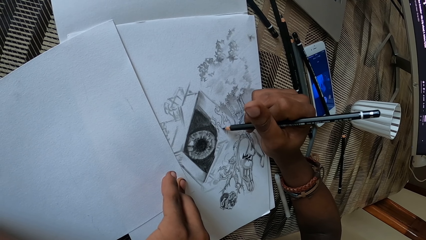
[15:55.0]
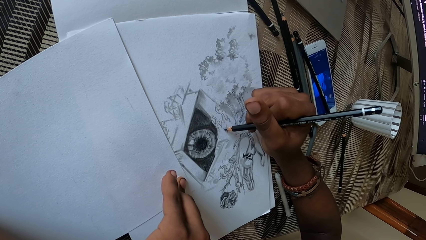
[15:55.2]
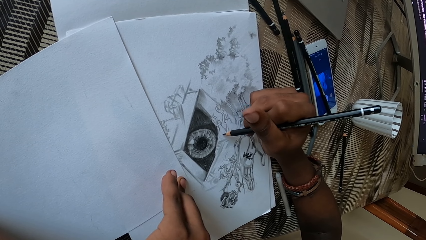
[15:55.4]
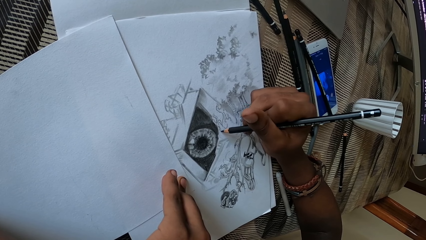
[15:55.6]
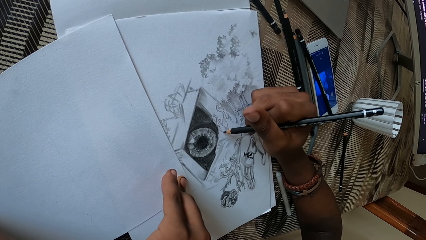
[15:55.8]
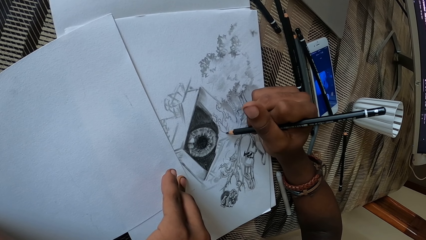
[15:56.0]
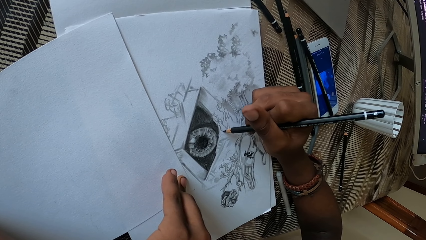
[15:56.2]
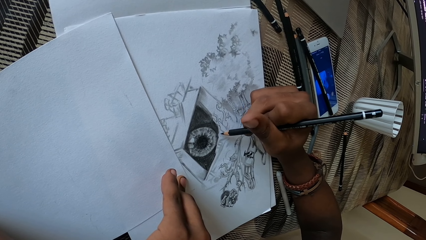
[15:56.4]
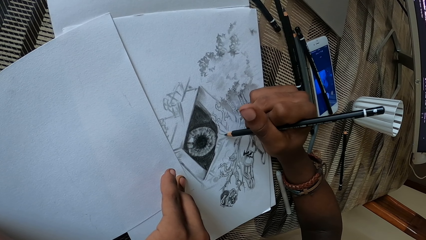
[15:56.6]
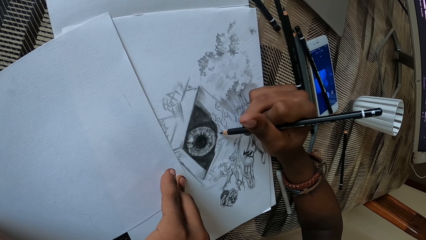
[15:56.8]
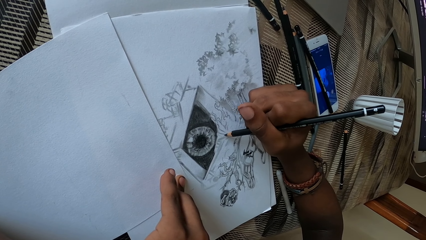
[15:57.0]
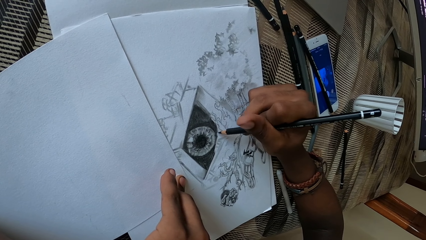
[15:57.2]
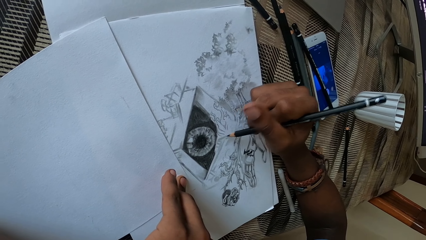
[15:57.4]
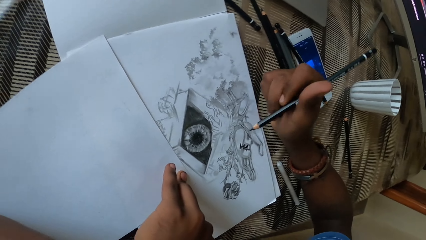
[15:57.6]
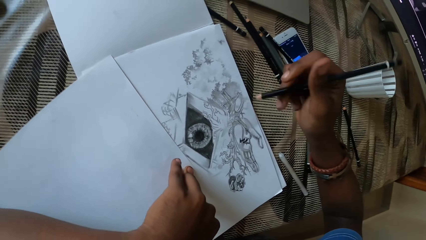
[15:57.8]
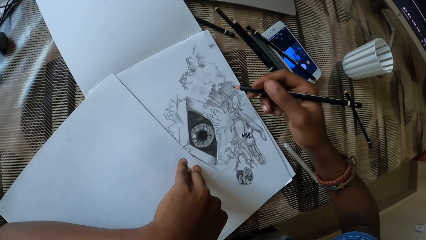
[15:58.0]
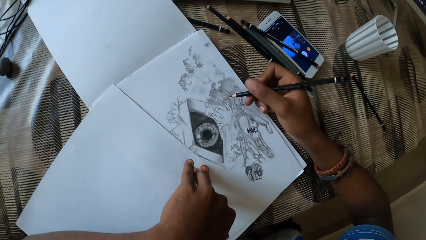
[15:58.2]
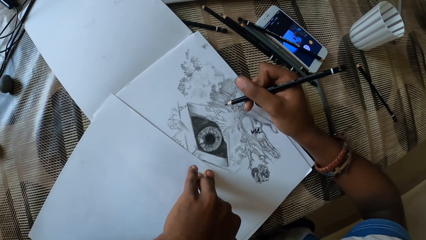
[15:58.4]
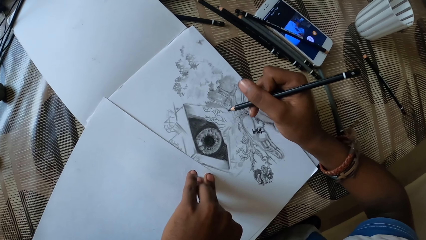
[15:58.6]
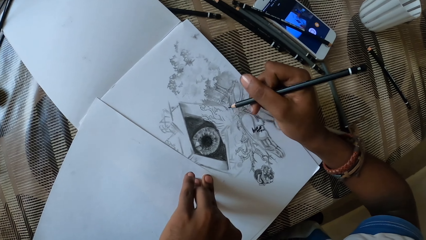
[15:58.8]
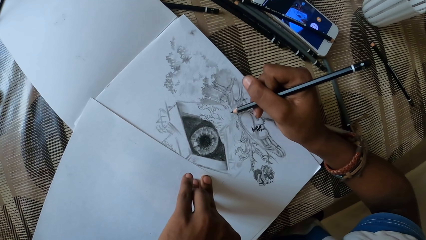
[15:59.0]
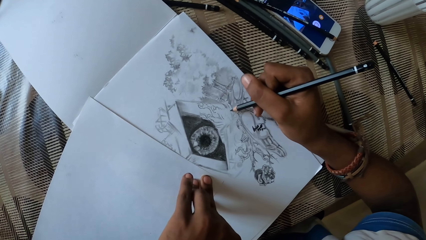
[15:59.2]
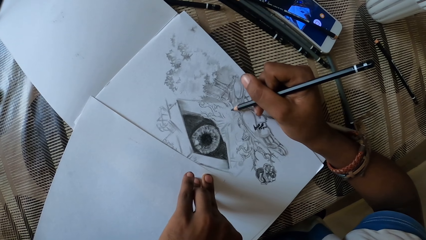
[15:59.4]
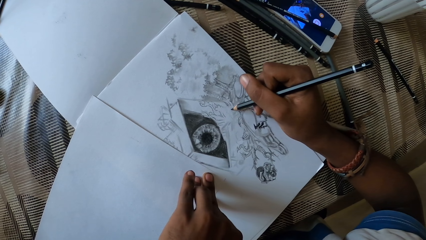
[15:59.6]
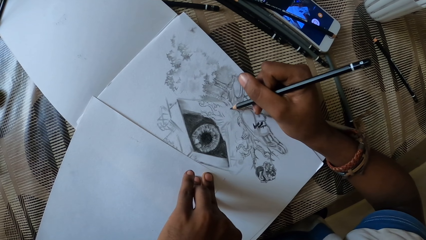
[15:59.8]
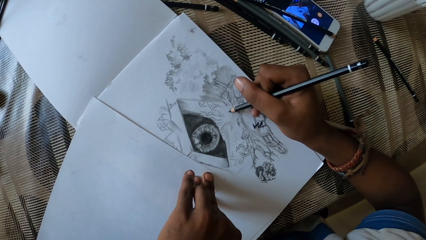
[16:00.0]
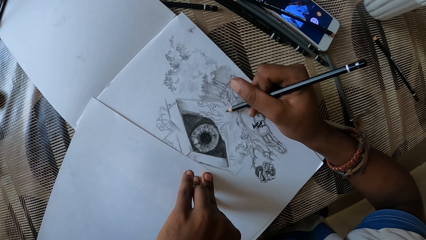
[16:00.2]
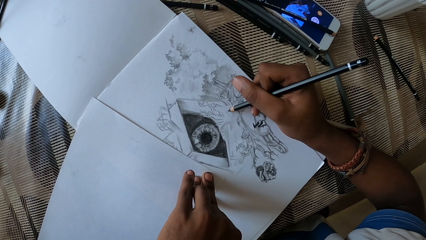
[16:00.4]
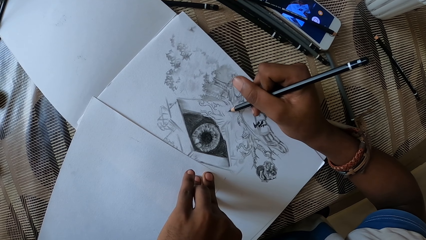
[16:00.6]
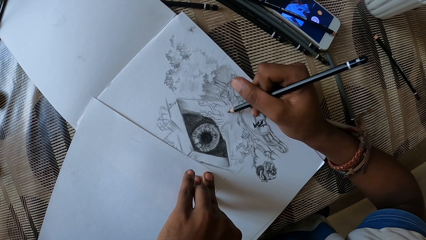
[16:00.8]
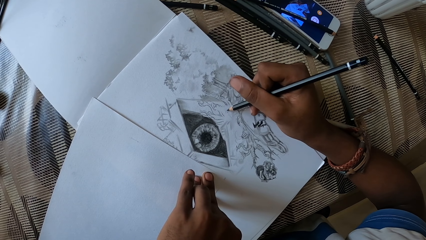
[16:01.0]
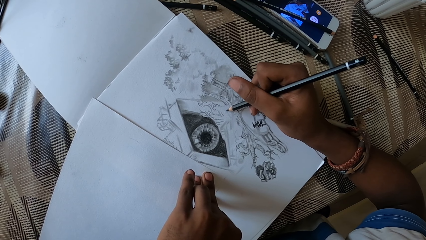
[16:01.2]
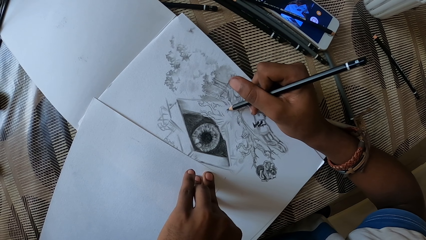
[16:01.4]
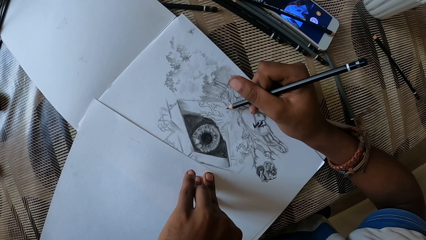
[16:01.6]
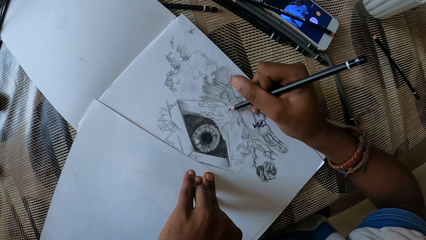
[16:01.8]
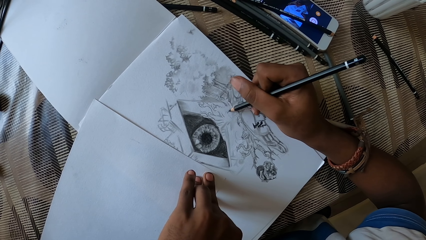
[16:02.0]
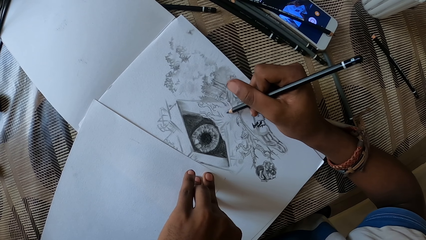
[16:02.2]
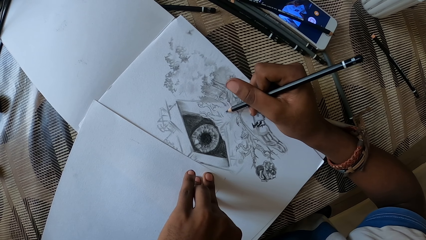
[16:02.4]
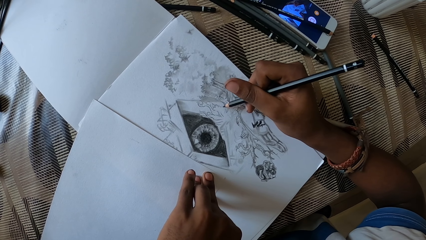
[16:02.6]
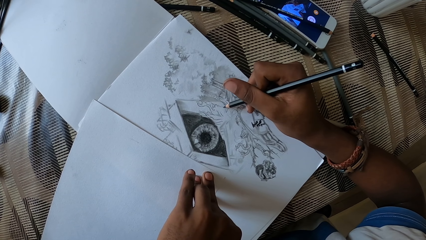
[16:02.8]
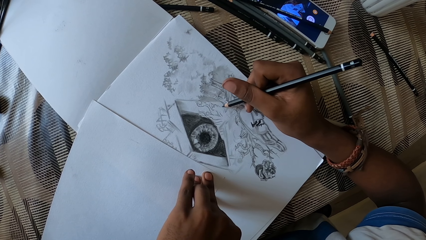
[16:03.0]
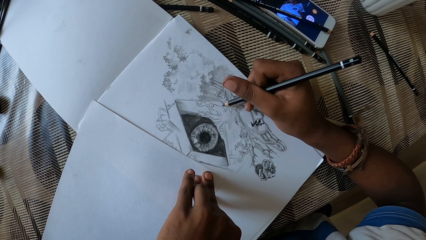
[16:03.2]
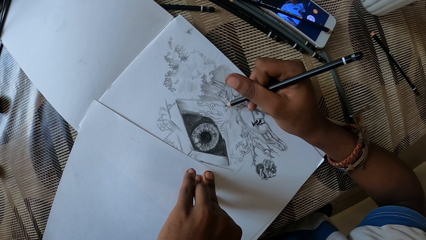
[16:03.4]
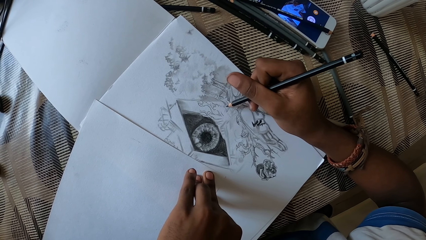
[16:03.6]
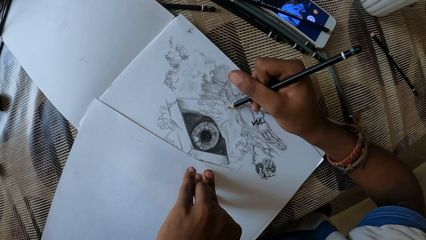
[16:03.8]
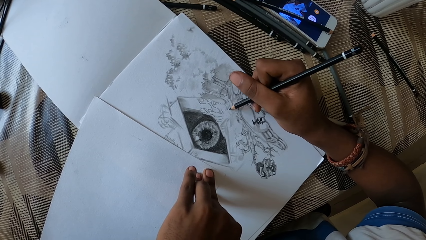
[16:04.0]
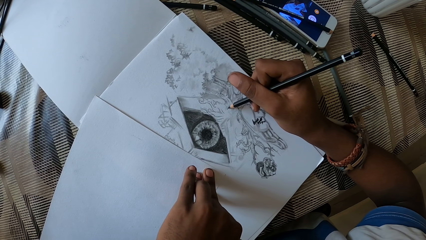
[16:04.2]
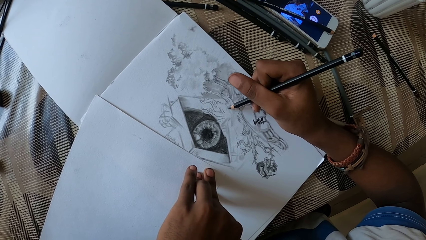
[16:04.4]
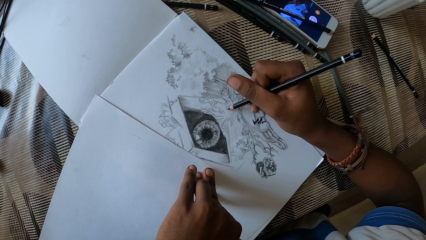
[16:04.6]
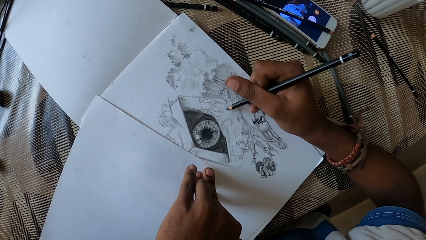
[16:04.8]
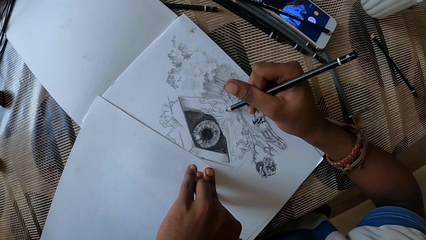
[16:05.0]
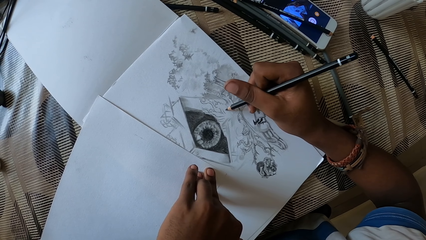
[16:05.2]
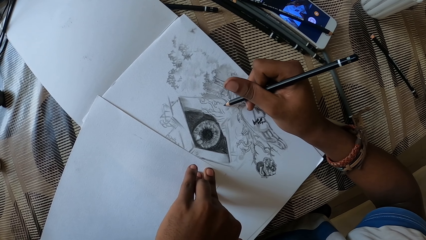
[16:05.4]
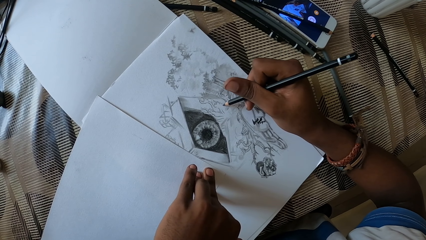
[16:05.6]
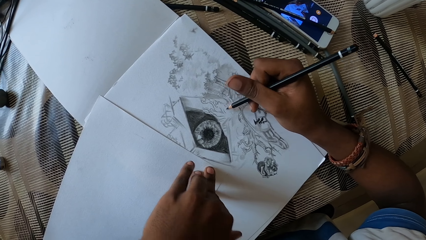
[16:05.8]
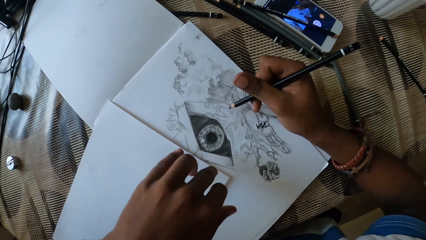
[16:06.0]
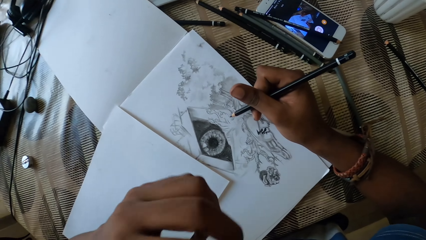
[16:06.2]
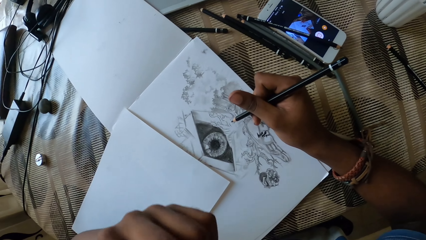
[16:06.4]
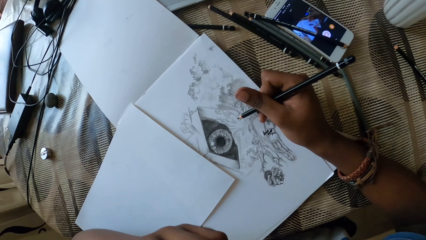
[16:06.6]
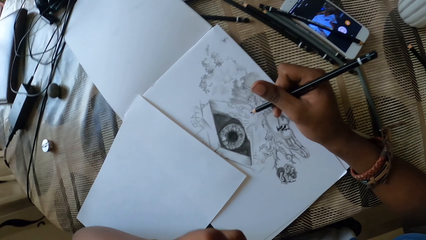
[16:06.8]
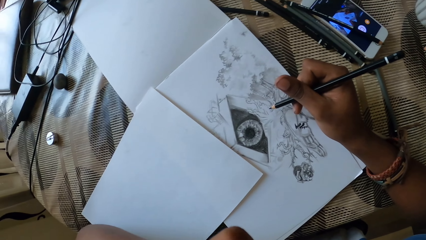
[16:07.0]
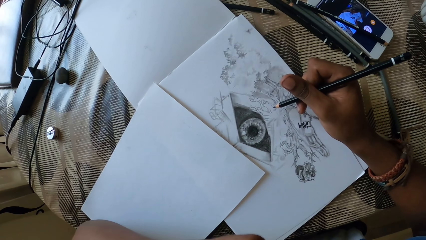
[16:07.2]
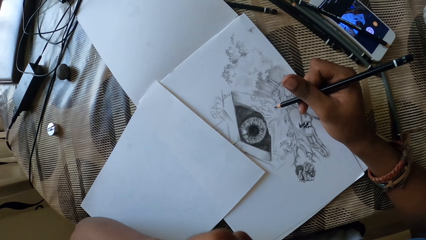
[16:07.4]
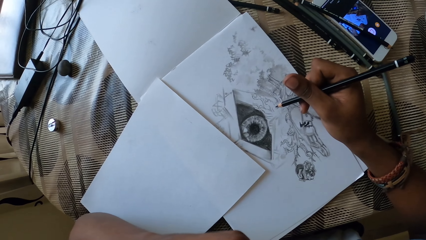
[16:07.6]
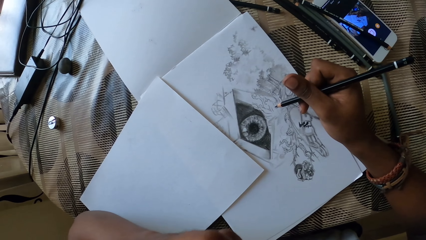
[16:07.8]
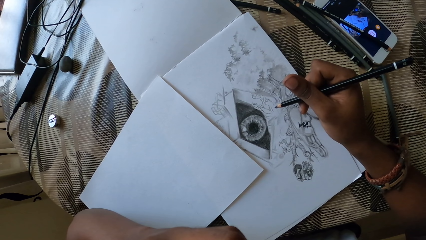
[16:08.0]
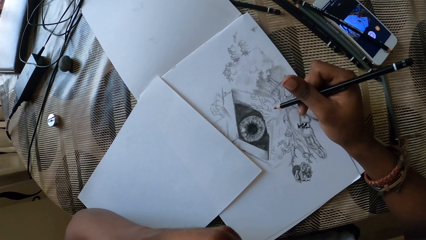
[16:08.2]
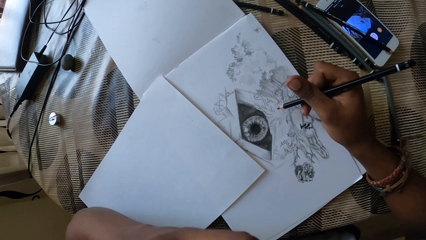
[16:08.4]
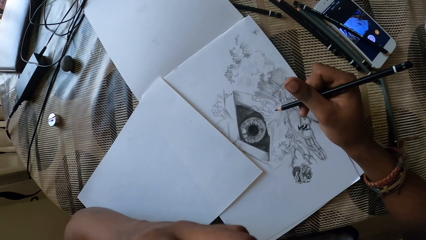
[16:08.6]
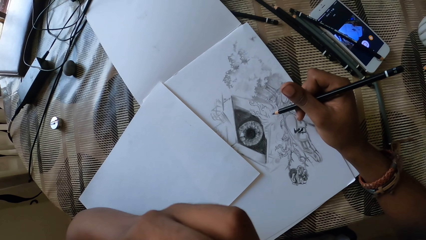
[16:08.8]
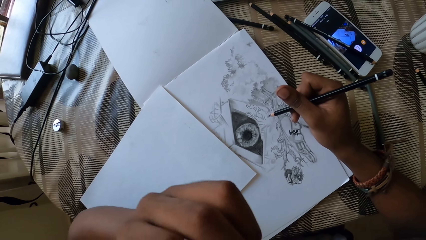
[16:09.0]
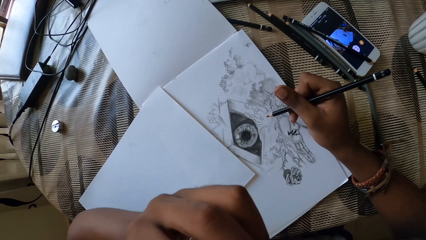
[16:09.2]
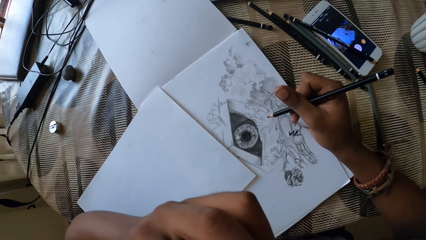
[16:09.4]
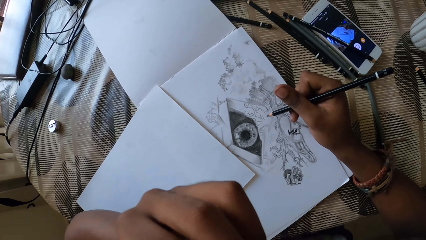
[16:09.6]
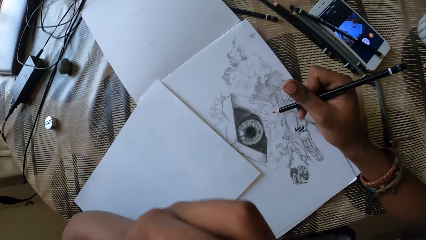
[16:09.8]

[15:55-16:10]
The camera wearer lifts the sketching pencil. He adjusts the graphite pencil. He draws on the drawing paper with the sketching pencil. He touches his face with the left hand. He scratches the face.
